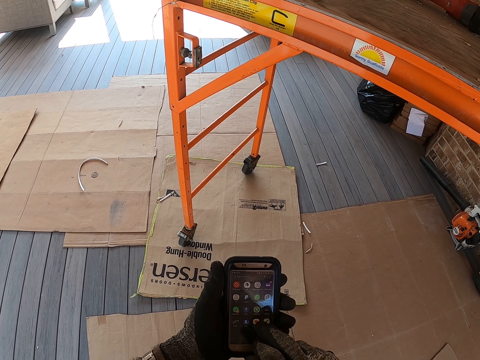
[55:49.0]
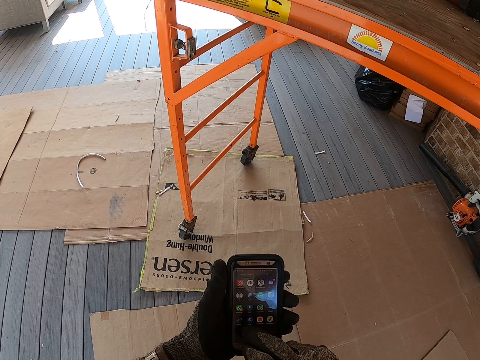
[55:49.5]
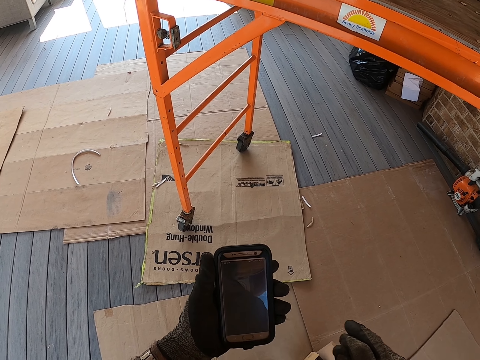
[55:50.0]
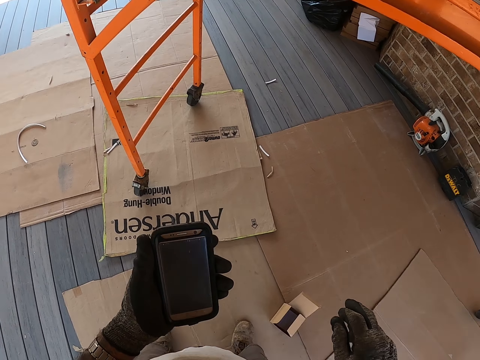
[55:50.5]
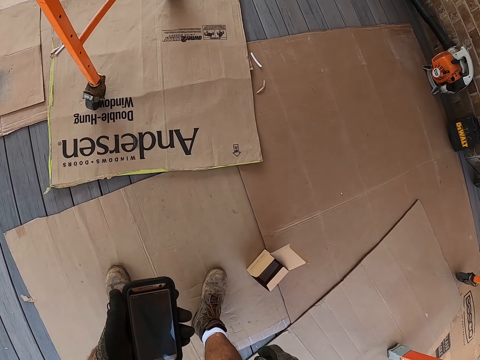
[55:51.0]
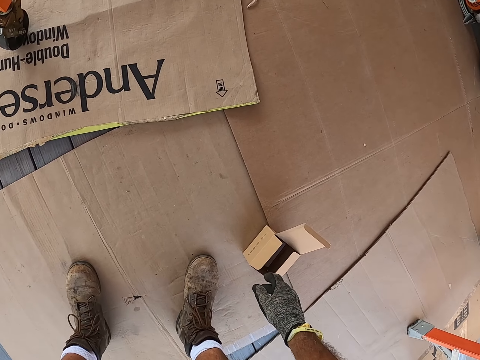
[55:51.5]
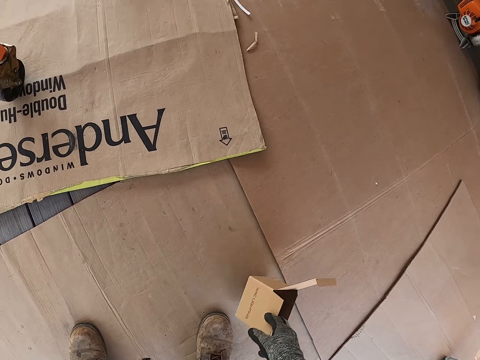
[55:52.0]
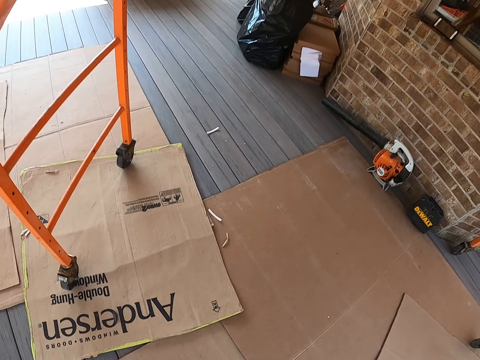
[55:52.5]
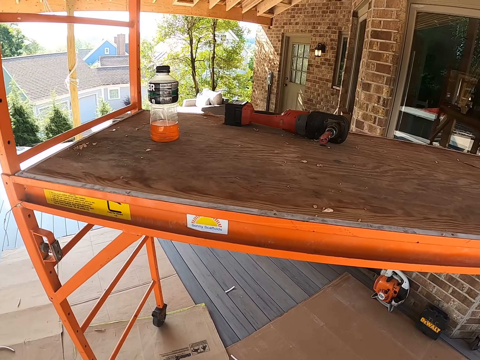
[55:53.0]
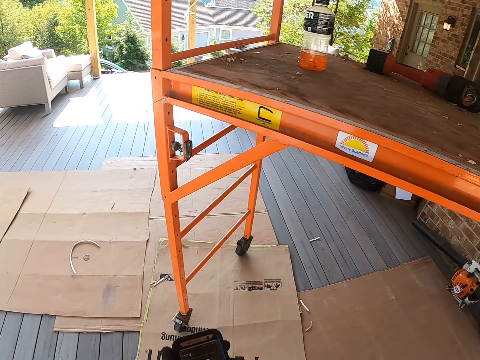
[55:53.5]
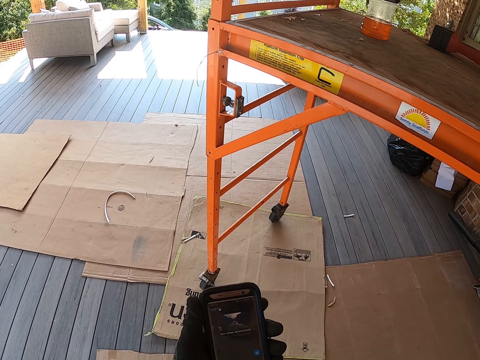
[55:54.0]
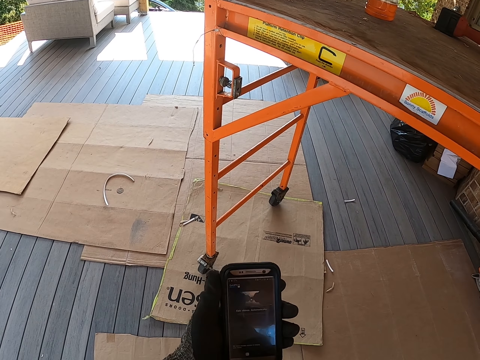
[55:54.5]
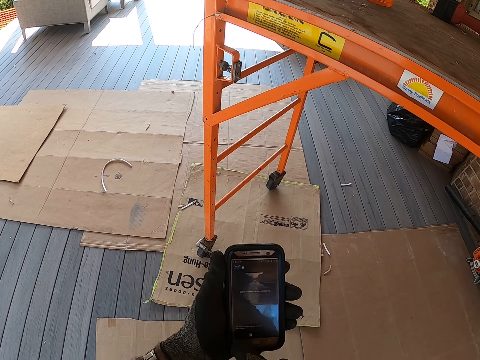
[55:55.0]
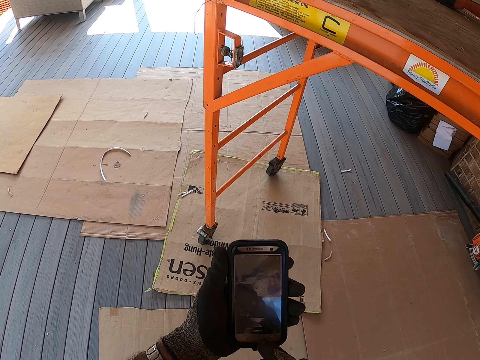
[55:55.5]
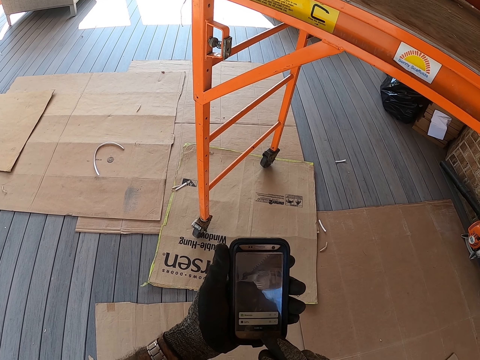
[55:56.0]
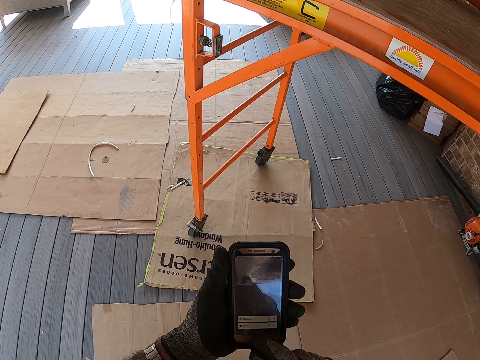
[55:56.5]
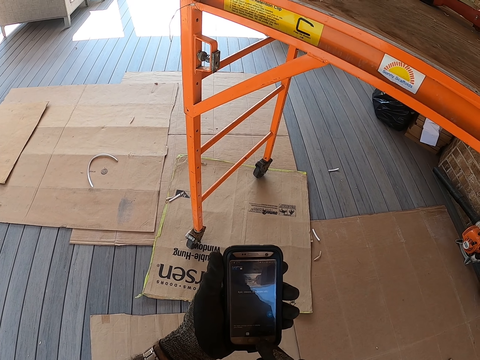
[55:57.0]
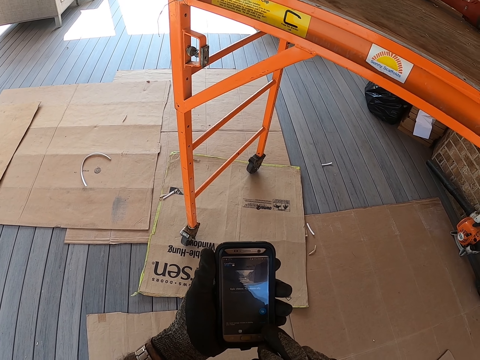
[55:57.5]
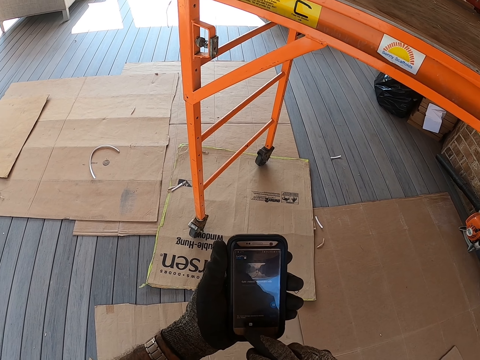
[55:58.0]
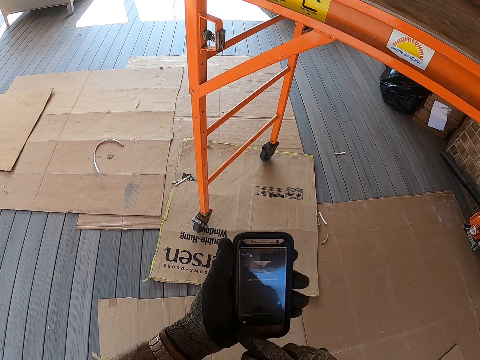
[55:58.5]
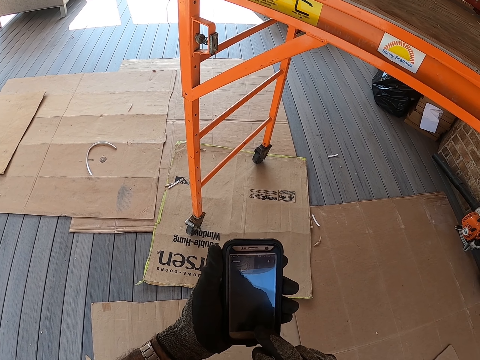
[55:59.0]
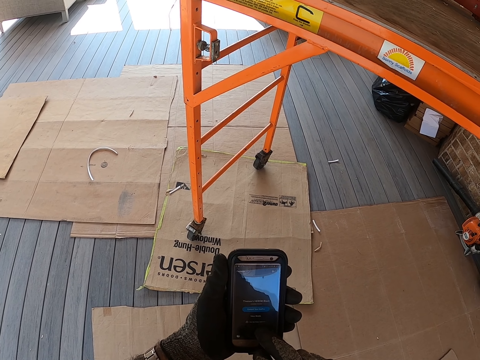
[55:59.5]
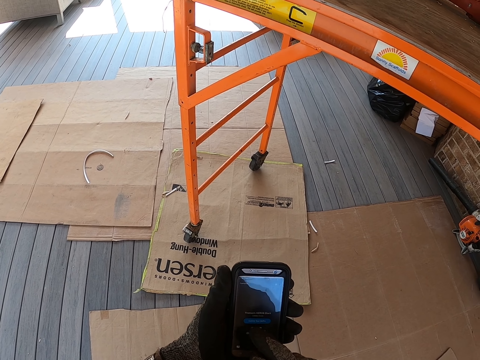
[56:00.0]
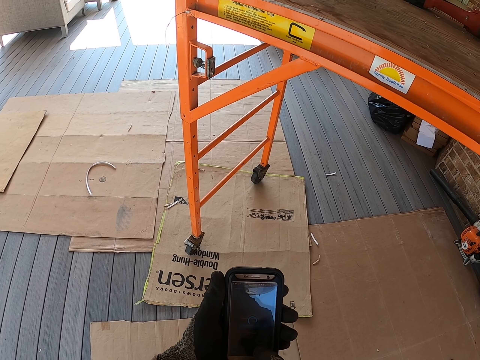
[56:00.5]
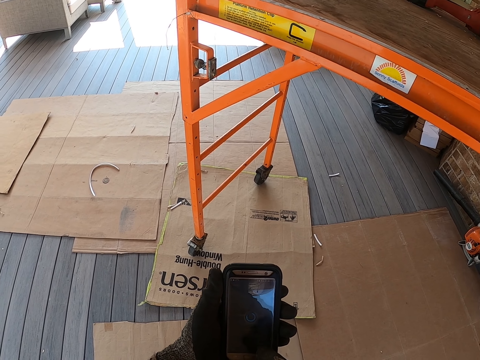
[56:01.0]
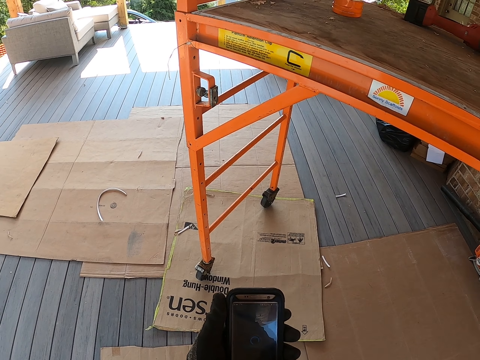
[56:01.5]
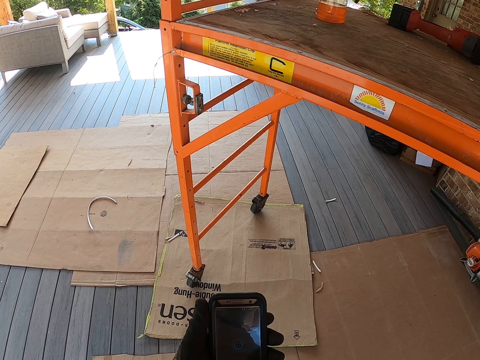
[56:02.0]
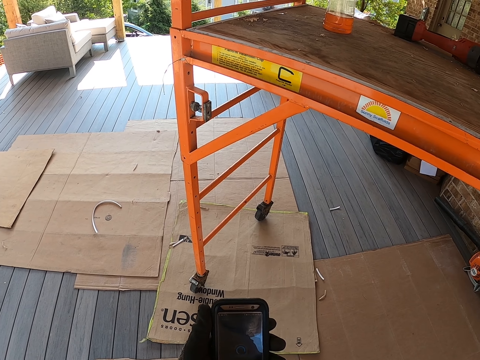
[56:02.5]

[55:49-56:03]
The camera wearer picks up the small carton from the floor. They place the carton on the workbench. They operate the phone.

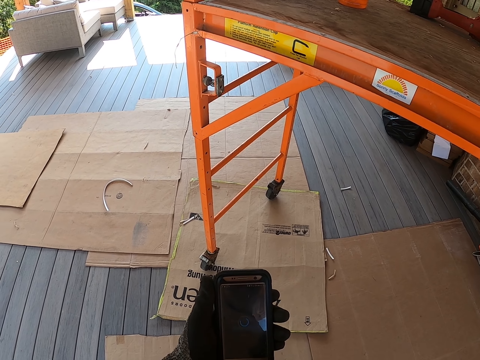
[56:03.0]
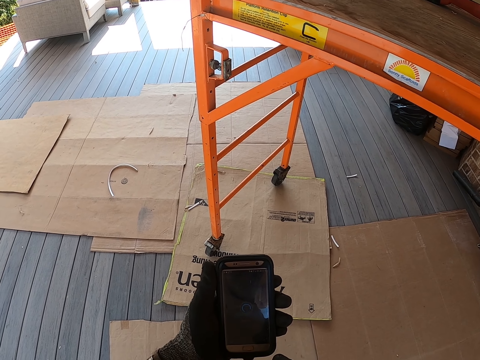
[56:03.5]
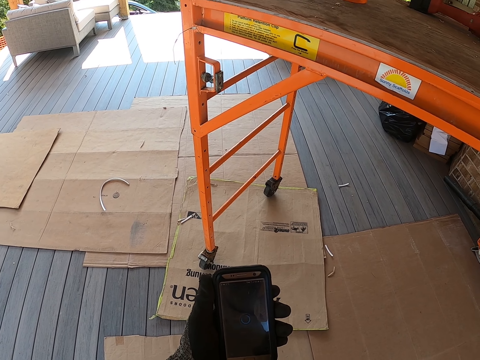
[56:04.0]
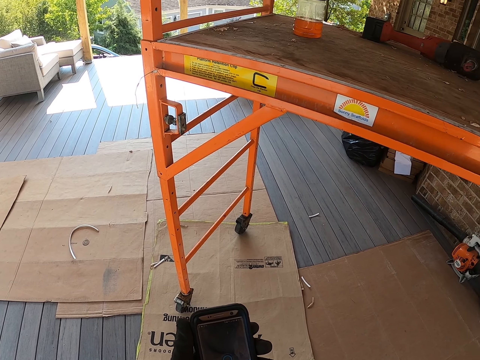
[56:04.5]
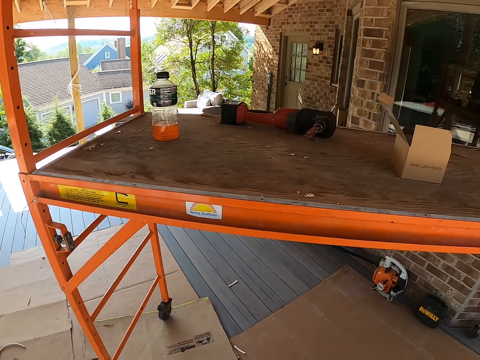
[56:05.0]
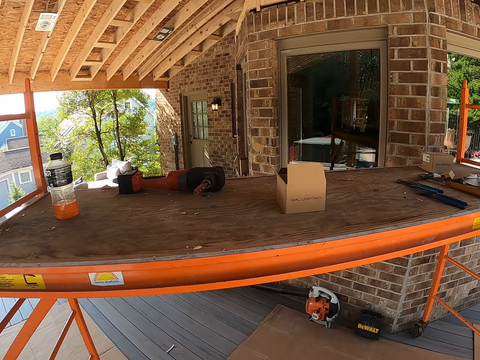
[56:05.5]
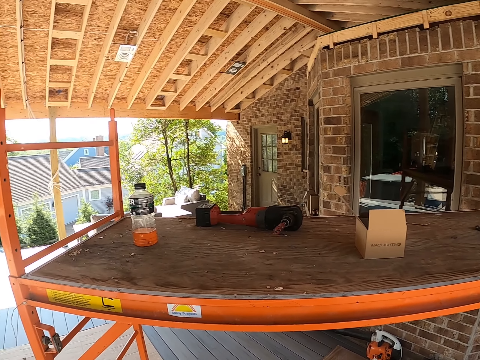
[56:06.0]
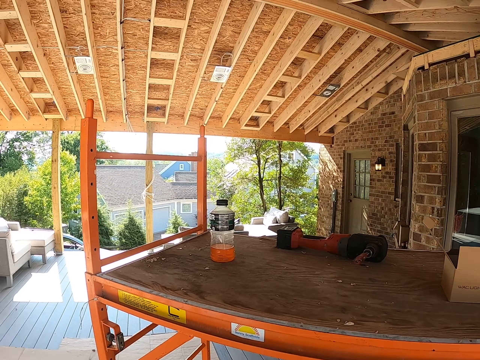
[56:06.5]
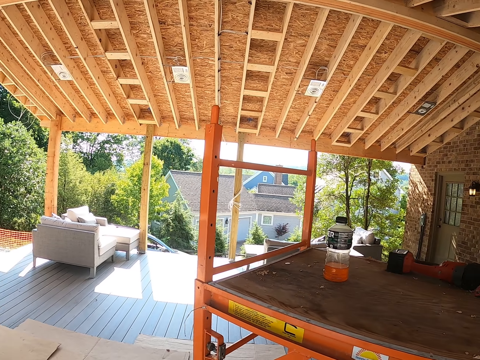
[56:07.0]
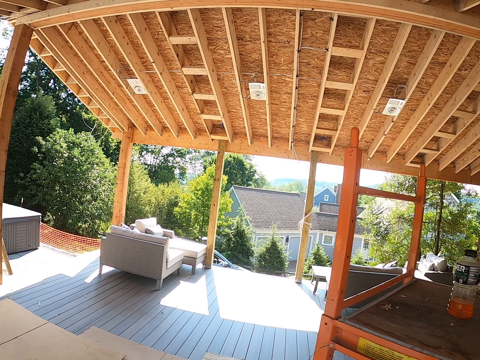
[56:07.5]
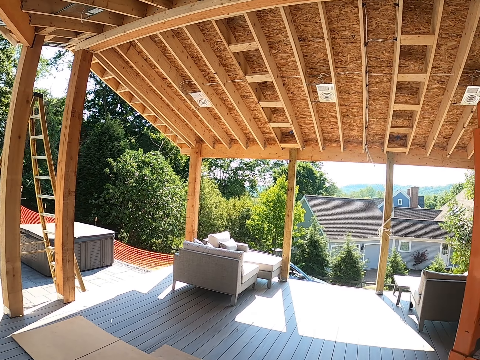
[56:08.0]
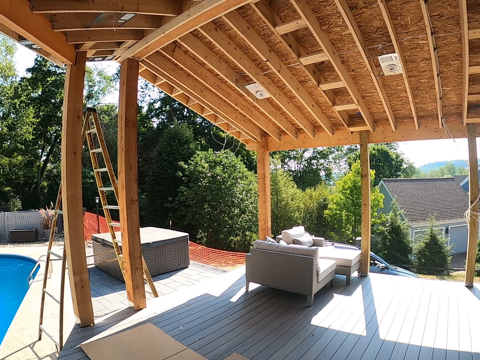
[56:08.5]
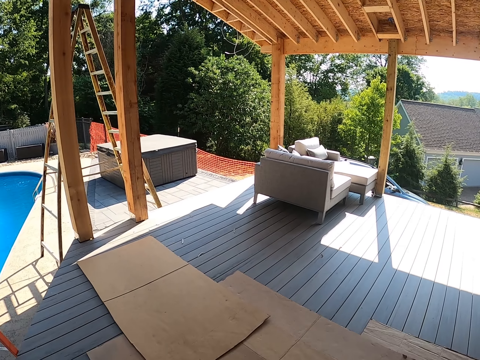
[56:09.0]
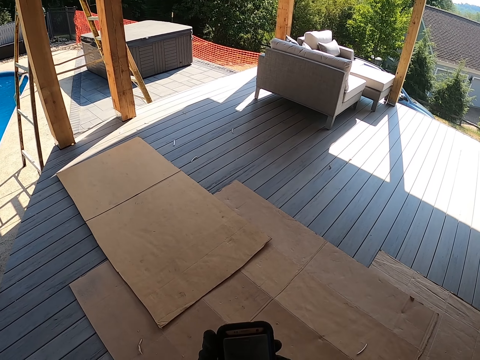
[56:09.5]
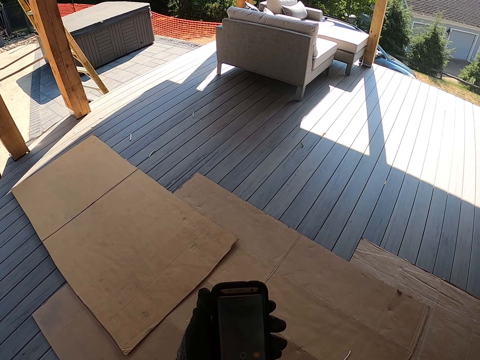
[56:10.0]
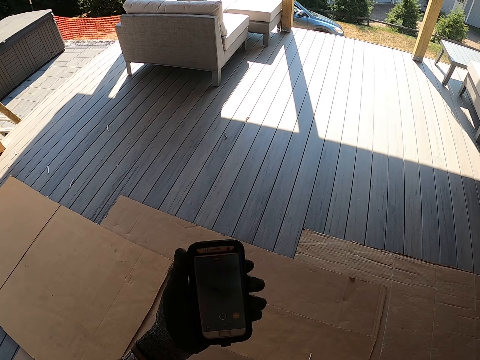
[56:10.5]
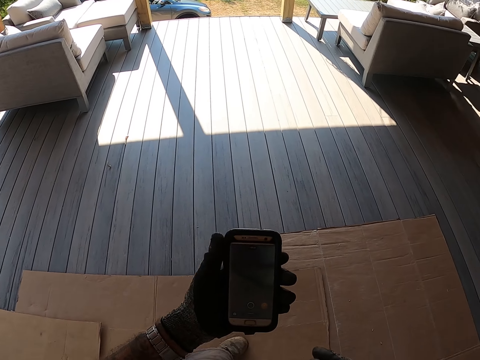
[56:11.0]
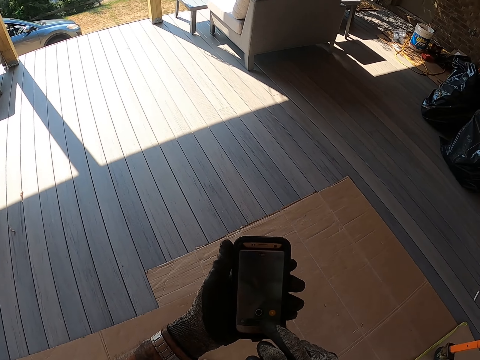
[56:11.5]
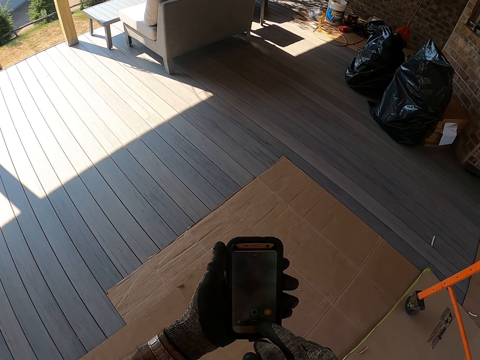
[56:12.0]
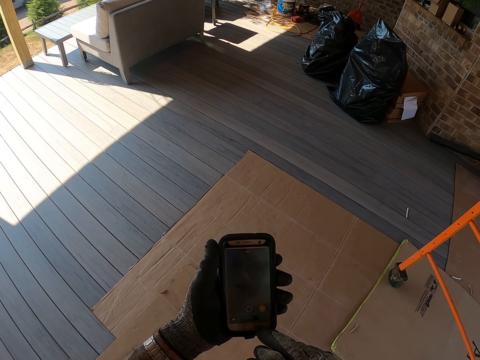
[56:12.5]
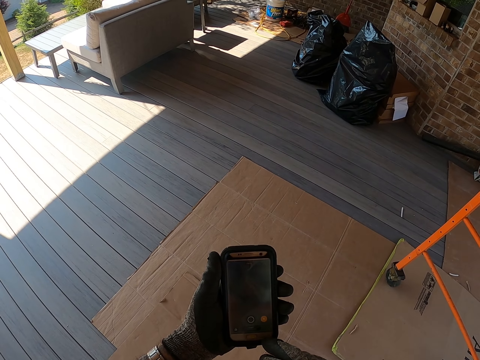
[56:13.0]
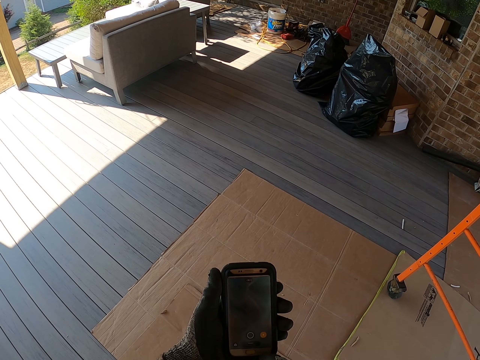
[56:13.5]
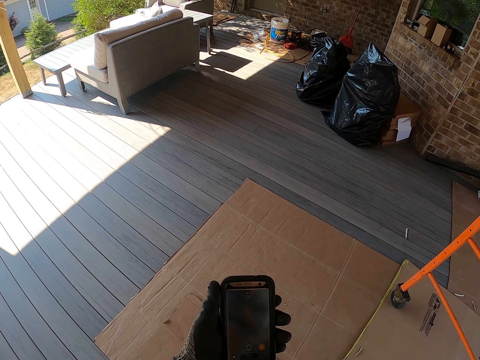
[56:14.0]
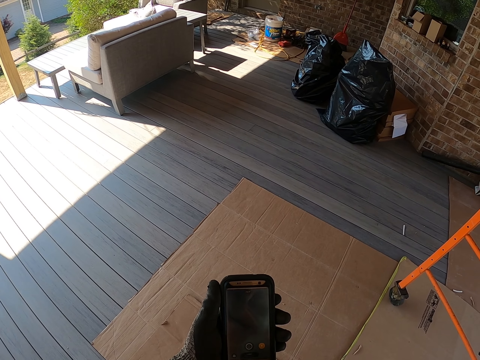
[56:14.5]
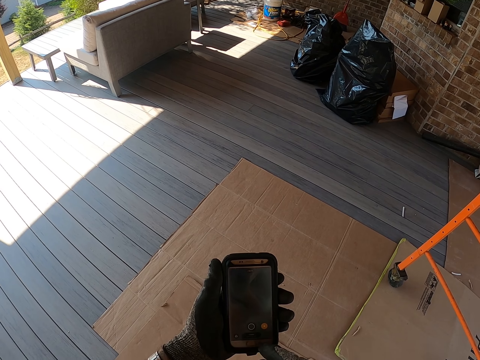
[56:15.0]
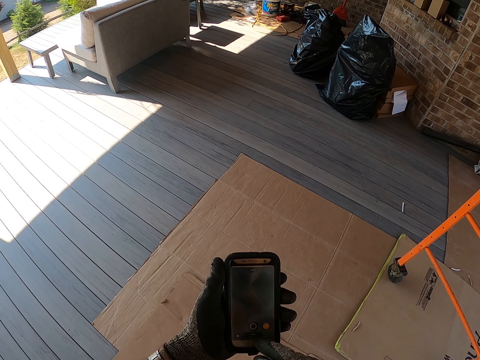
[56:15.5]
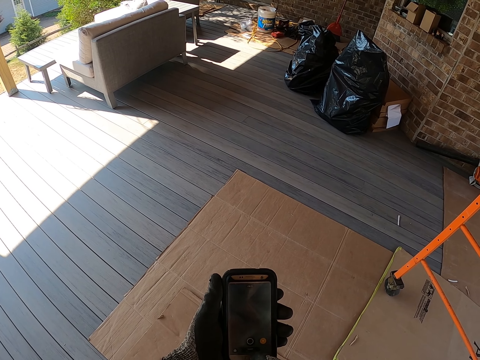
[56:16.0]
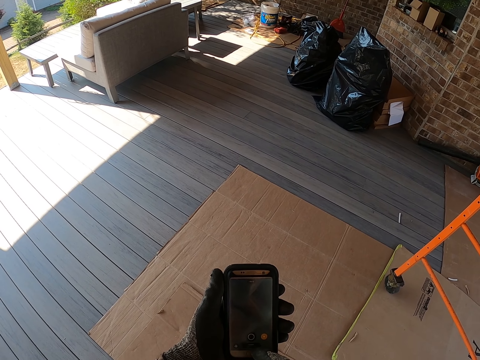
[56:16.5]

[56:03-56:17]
The camera wearer looks right. They turn left, walk forward and operate the phone. They turn right. They operate the phone again.
